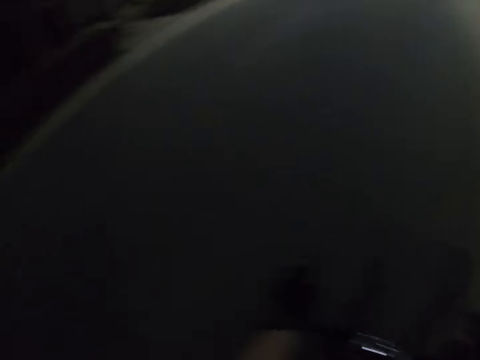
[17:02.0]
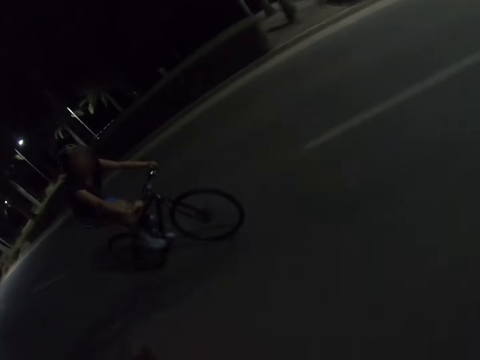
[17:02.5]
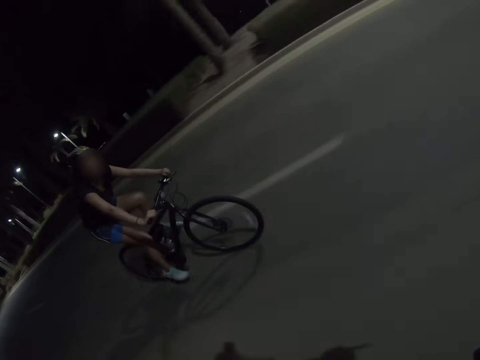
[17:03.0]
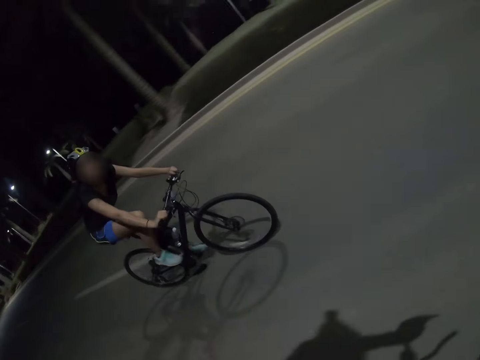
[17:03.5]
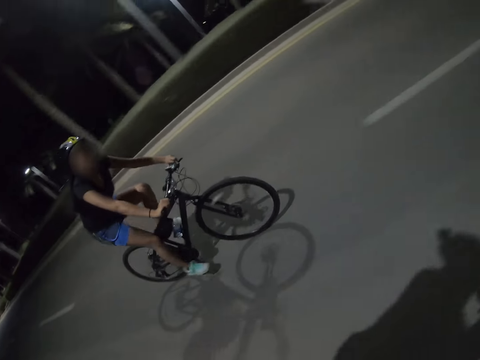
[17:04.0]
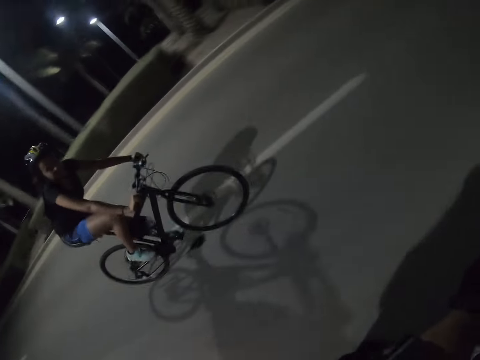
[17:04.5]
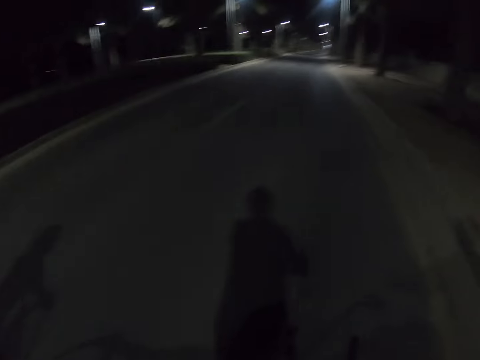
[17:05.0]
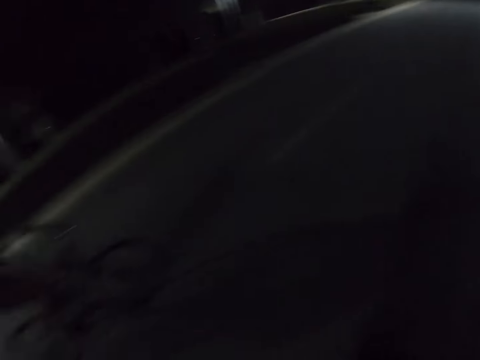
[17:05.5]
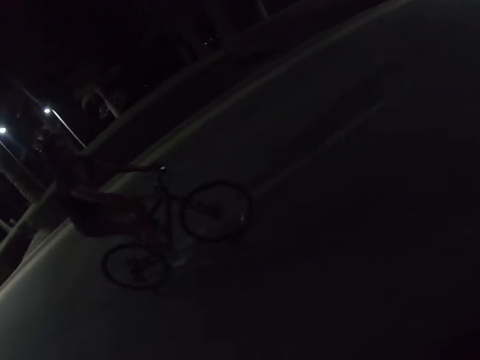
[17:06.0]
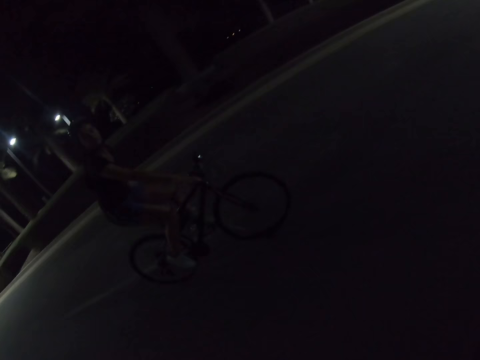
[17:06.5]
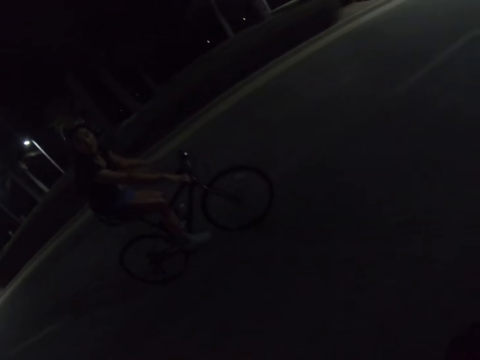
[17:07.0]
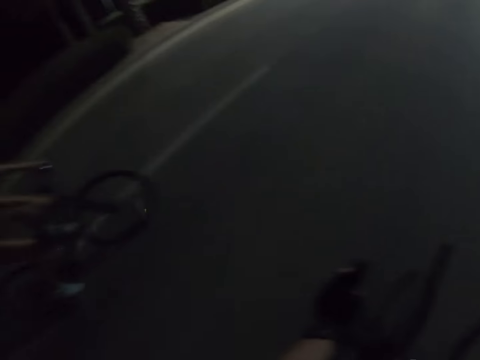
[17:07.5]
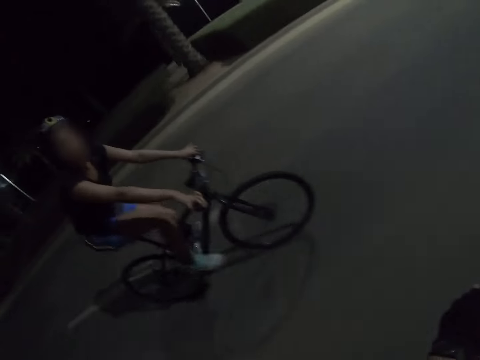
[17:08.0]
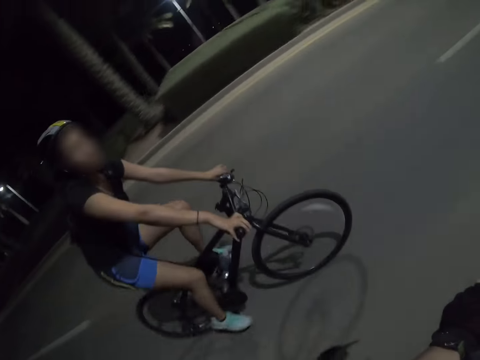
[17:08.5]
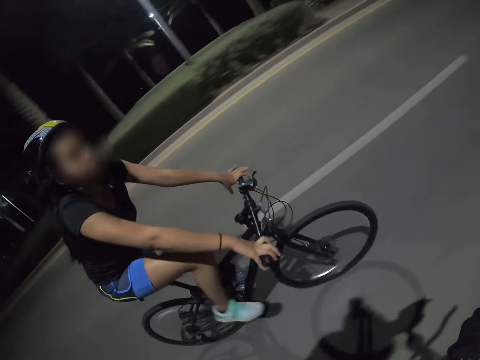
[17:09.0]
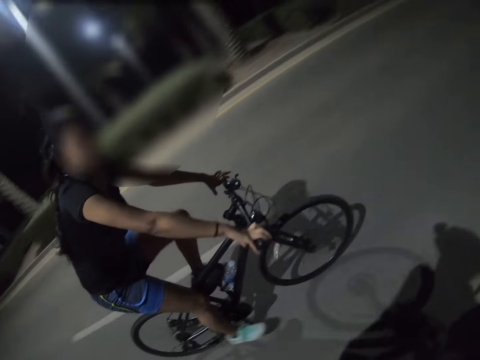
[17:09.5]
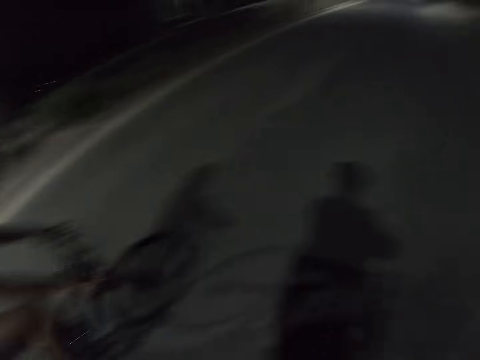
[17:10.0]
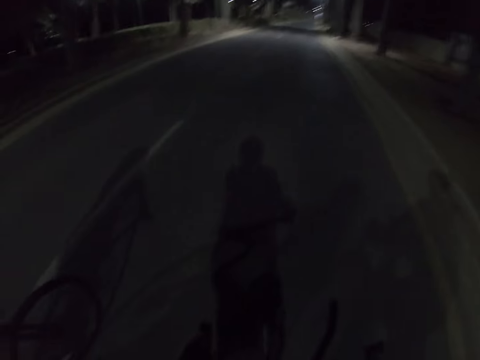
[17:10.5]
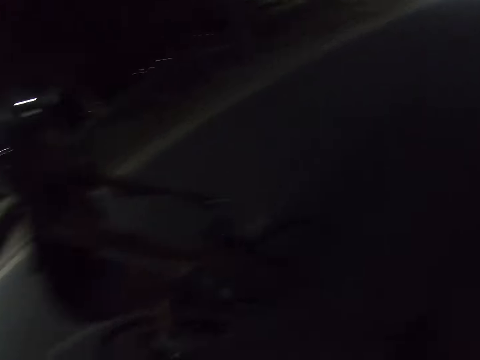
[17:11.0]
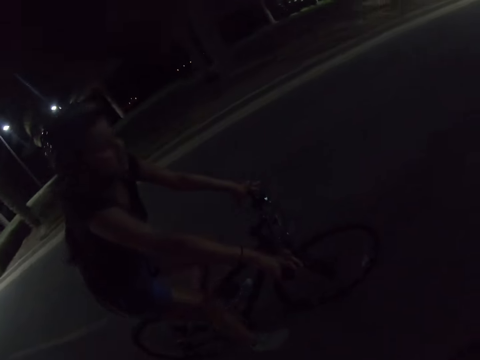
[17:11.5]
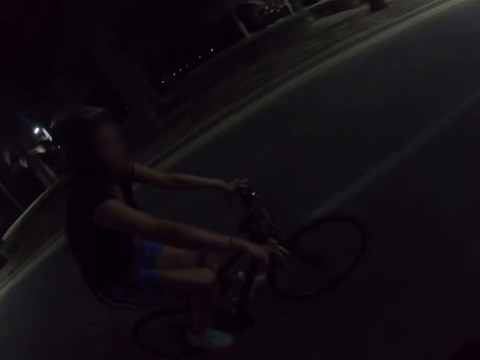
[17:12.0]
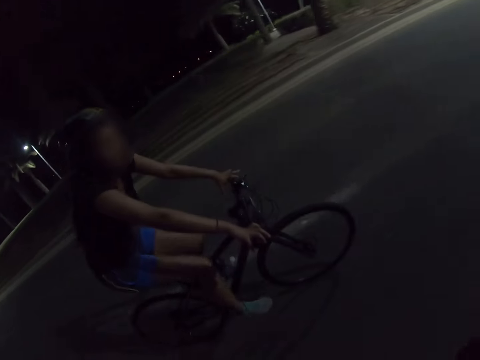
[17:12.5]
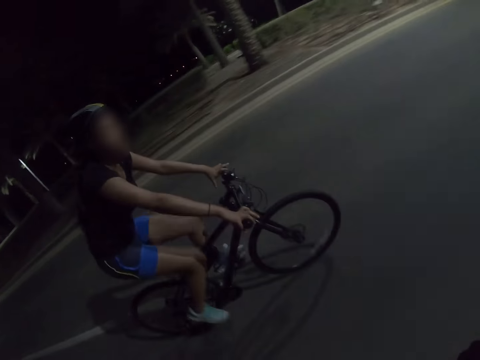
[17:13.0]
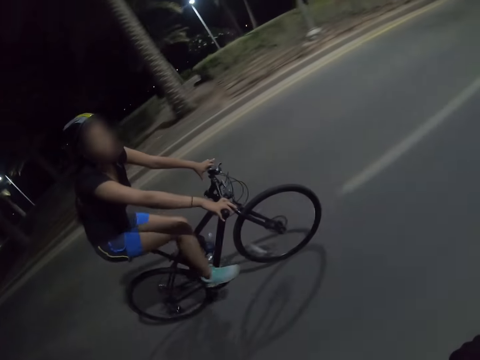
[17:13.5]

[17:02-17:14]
The camera wearer turns to the cyclist. The cyclist converses with the camera wearer. The camera wearer looks around. They ride a bicycle on the road. The cyclist converses with the camera wearer. The camera wearer looks around. The cyclist looks at the camera wearer. The camera wearer looks around. They ride a bicycle on the road. The cyclist converses with the camera wearer.

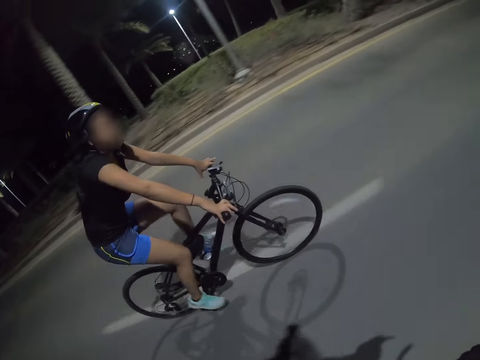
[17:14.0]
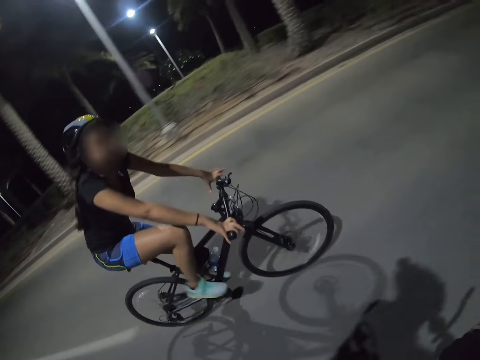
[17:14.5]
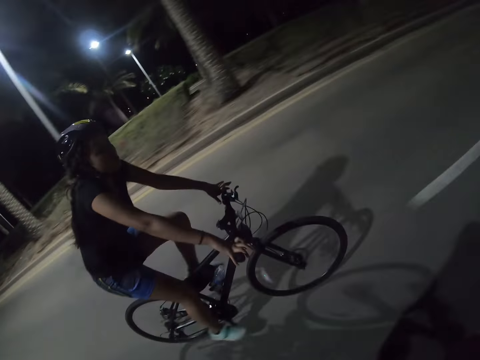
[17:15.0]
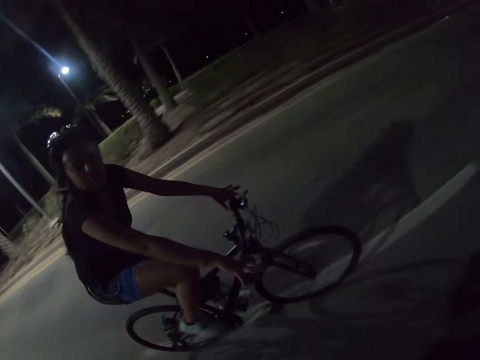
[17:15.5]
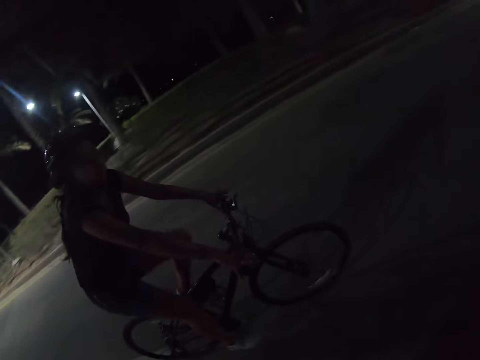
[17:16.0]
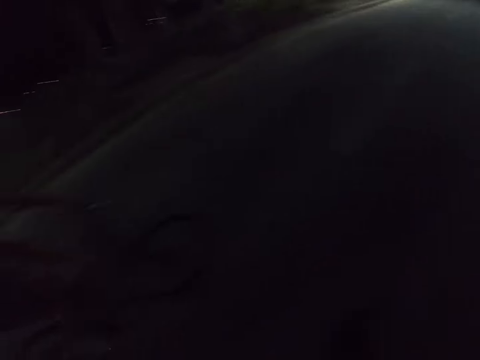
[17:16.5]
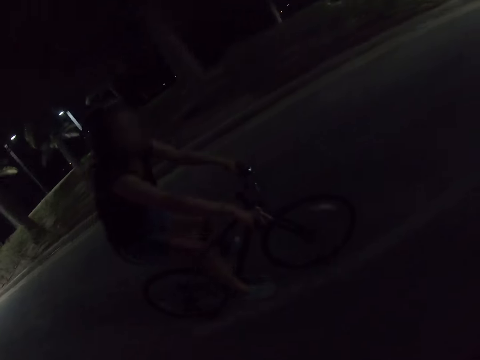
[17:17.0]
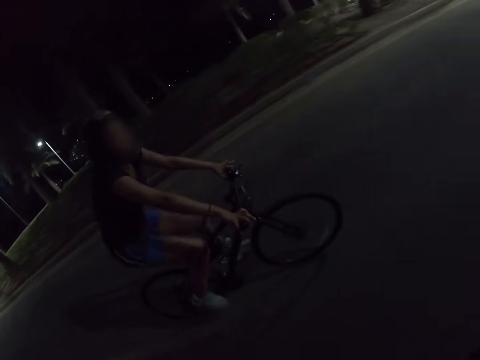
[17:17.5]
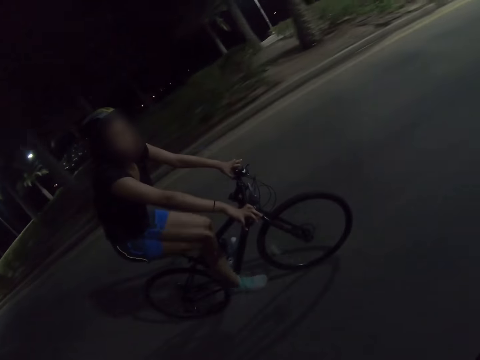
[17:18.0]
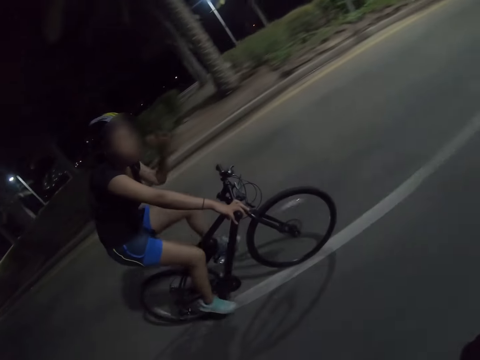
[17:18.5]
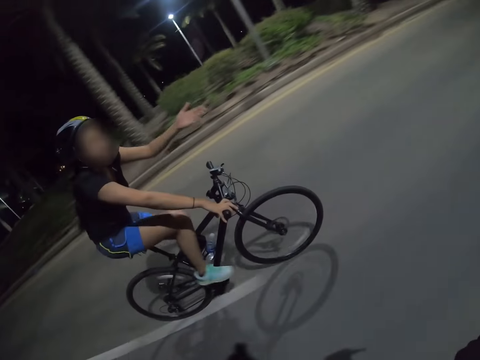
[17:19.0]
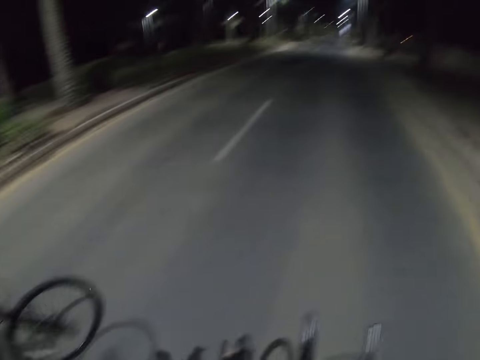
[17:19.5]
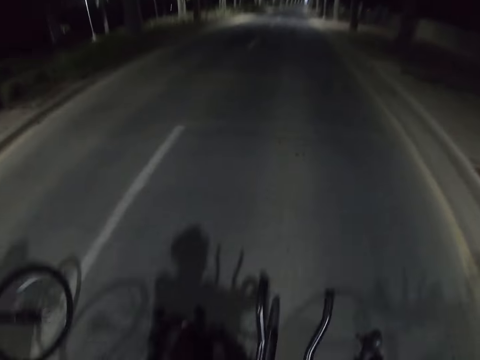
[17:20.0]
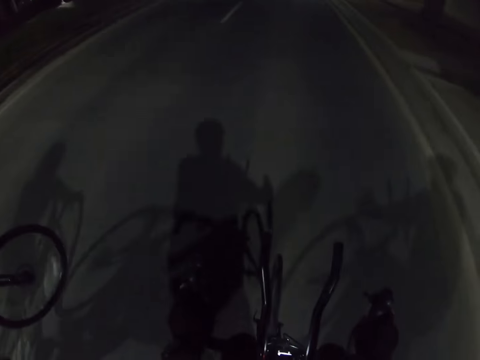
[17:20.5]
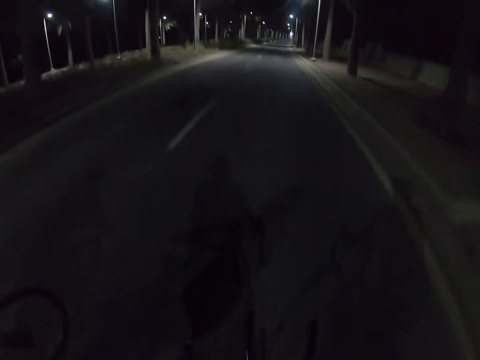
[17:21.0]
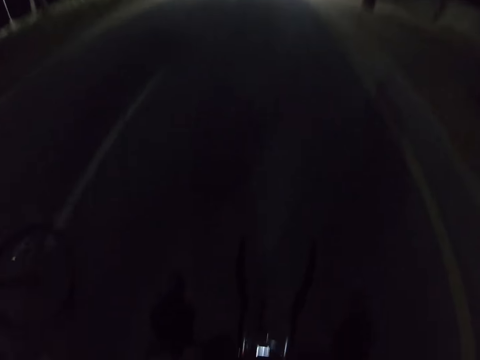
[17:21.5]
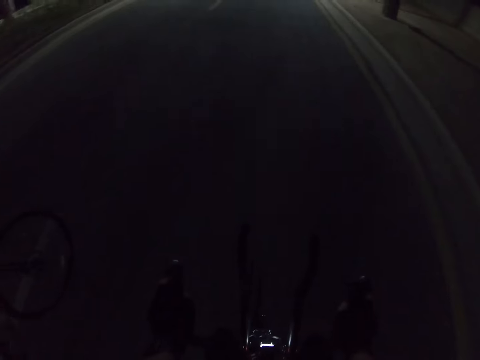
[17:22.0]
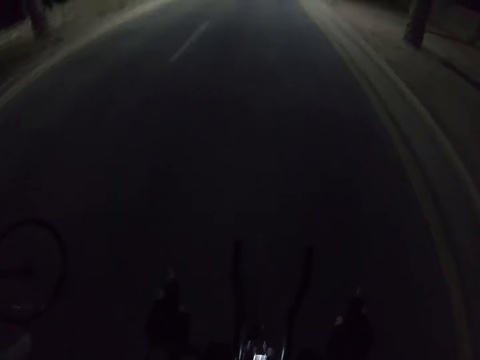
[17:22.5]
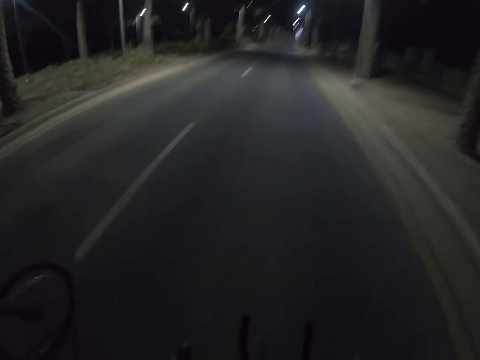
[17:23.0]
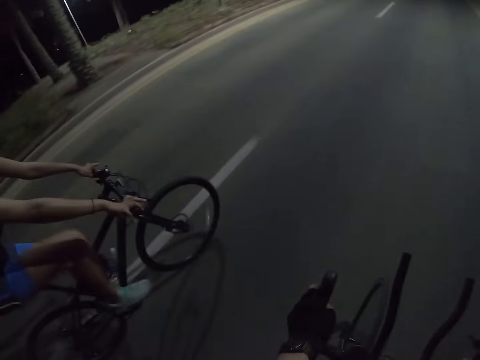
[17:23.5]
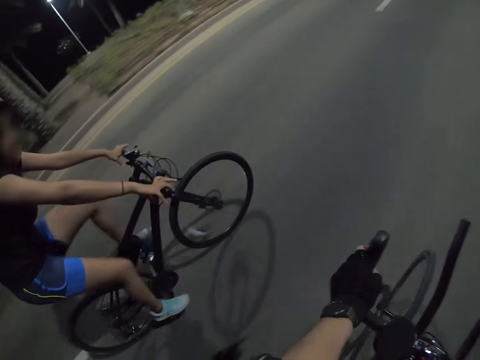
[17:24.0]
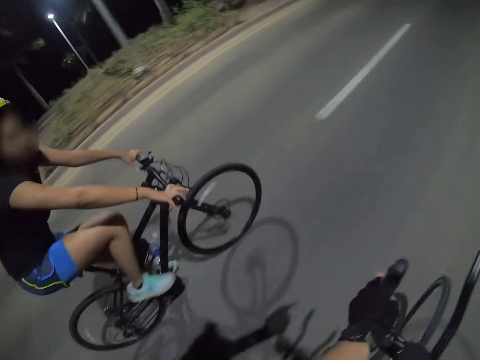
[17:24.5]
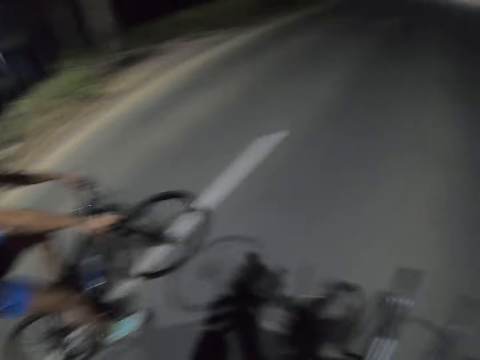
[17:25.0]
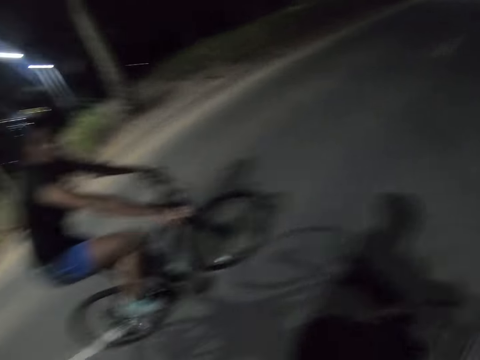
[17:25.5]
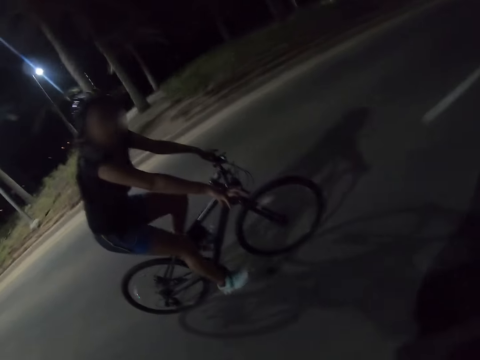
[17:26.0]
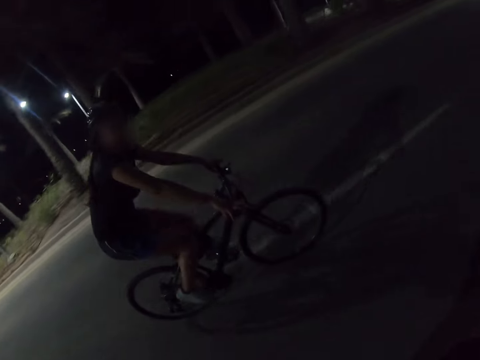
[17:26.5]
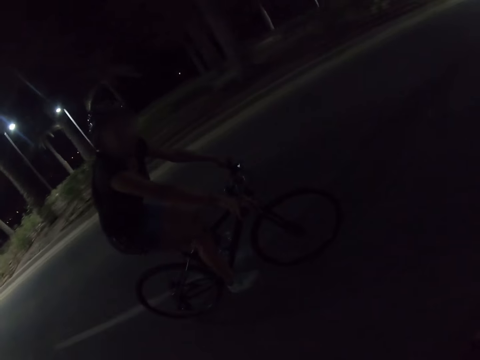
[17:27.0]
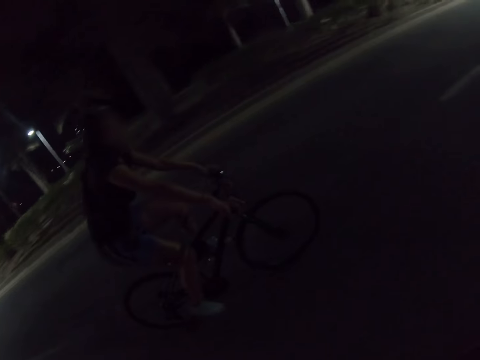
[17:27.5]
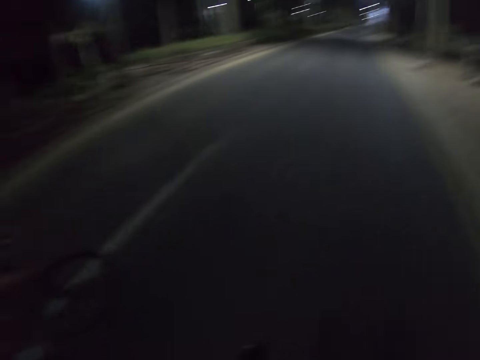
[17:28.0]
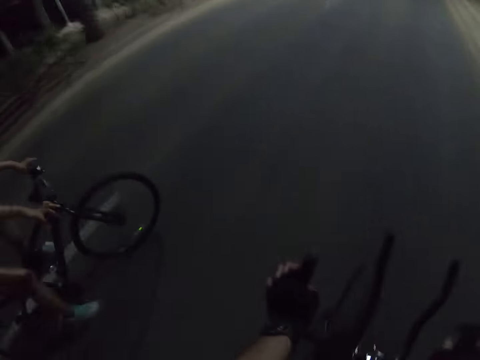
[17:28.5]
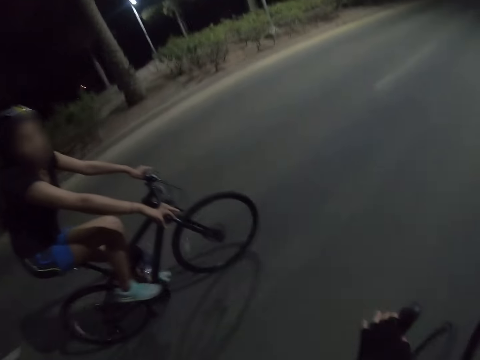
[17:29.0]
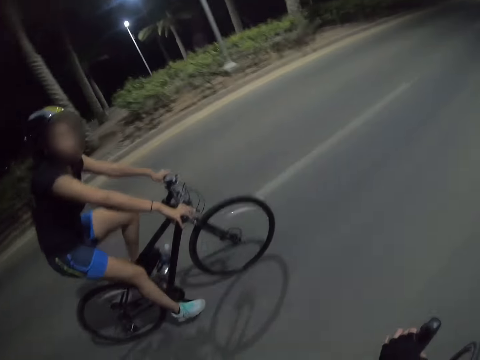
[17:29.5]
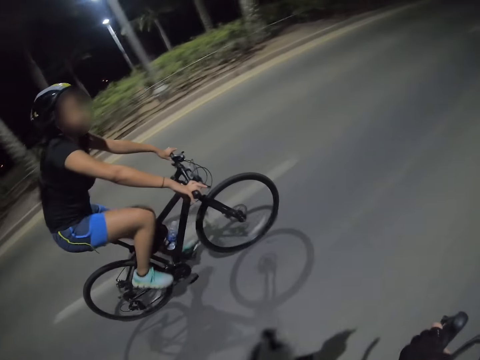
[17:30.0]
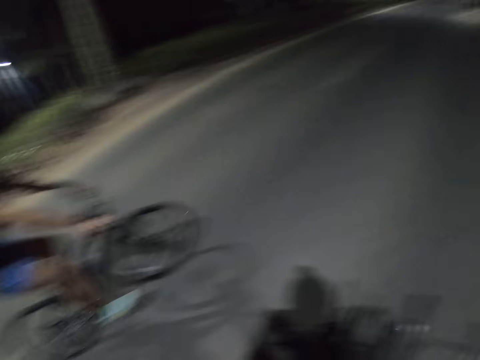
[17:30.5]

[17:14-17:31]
The cyclist looks at the camera wearer. The camera wearer looks around. They ride a bicycle on the road. The cyclist talks to the camera wearer with gestures and sways a hand. The camera wearer looks around. They ride a bicycle on the road. They interact with the cyclist. The cyclist converses with the camera wearer. The camera wearer rides a bicycle on the road. The cyclist converses with the camera wearer. The camera wearer looks around. They ride a bicycle on the road. The cyclist converses with the camera wearer.
